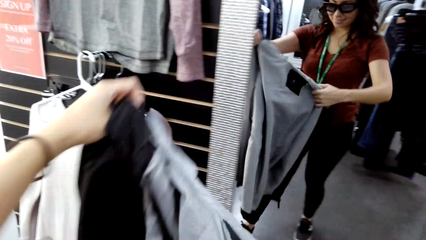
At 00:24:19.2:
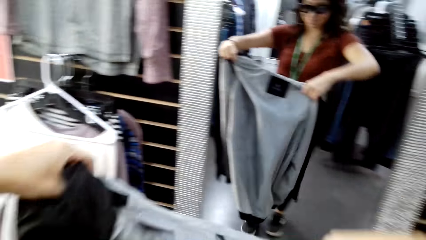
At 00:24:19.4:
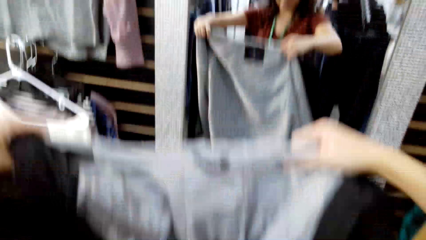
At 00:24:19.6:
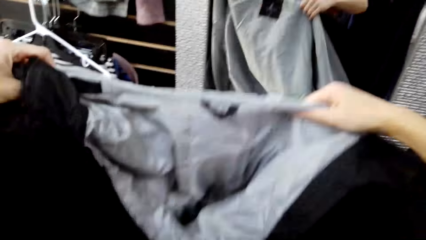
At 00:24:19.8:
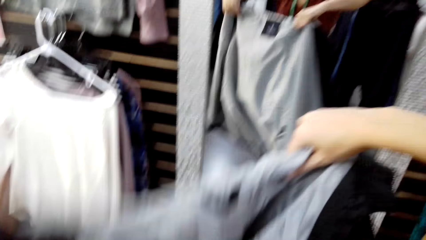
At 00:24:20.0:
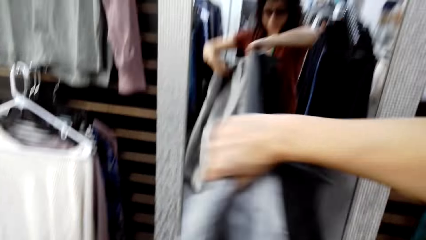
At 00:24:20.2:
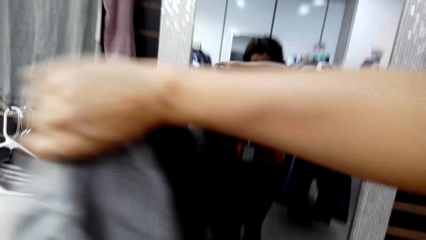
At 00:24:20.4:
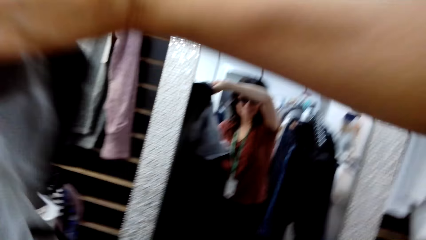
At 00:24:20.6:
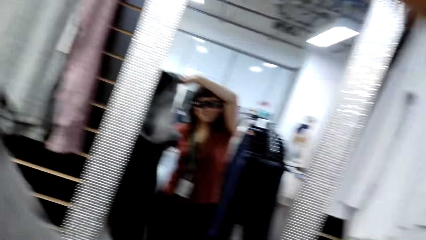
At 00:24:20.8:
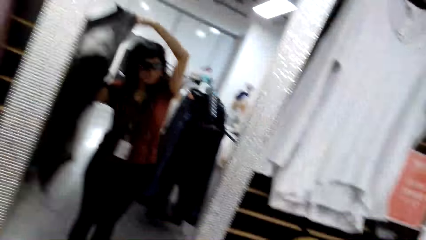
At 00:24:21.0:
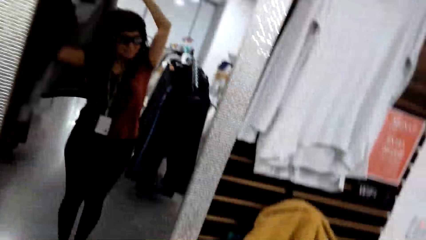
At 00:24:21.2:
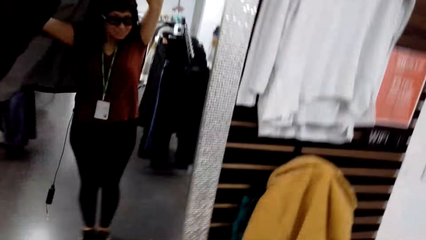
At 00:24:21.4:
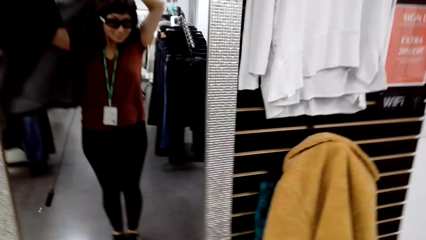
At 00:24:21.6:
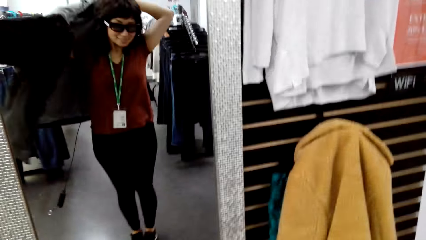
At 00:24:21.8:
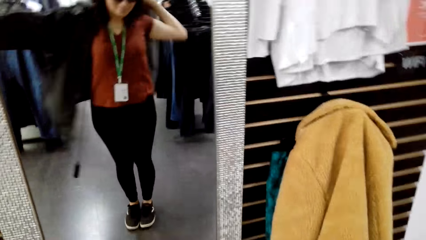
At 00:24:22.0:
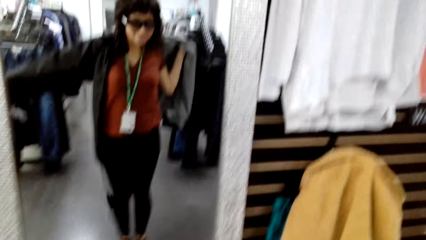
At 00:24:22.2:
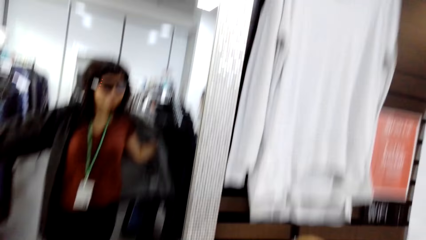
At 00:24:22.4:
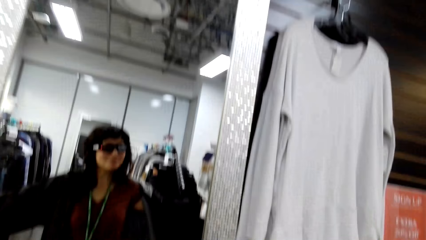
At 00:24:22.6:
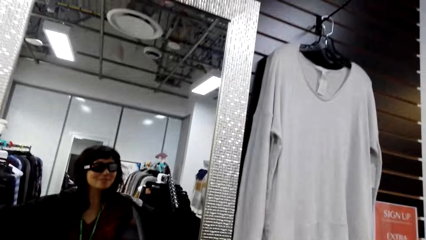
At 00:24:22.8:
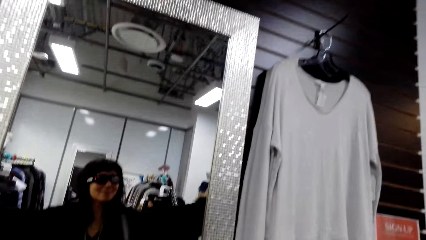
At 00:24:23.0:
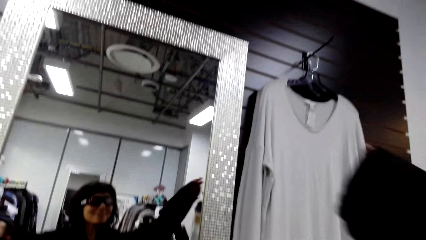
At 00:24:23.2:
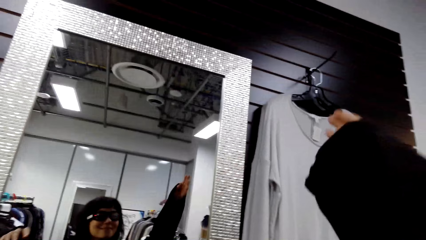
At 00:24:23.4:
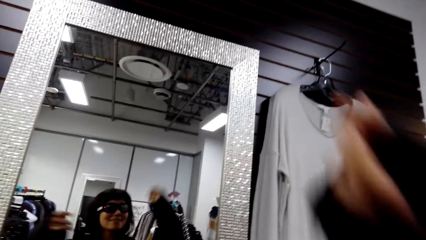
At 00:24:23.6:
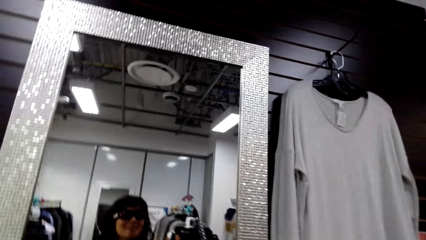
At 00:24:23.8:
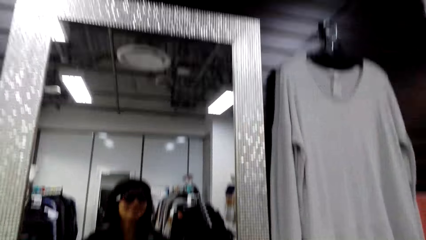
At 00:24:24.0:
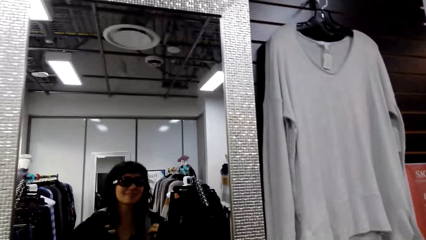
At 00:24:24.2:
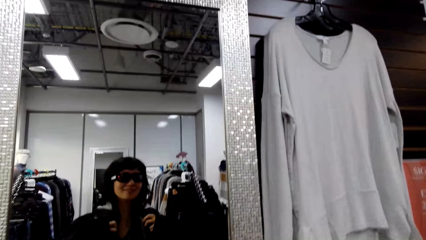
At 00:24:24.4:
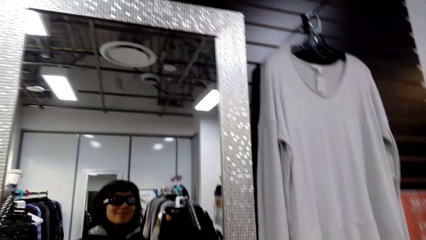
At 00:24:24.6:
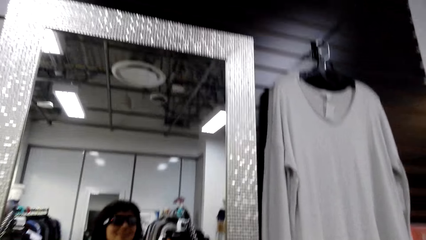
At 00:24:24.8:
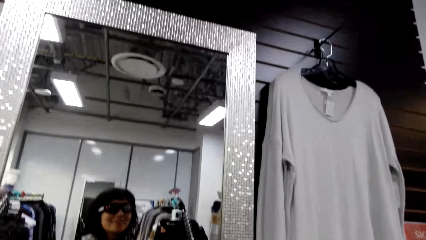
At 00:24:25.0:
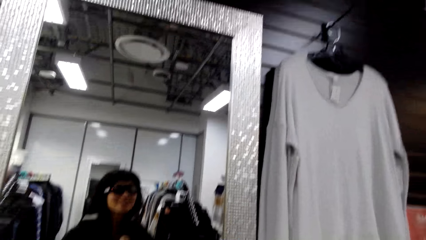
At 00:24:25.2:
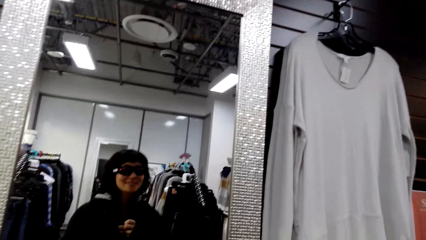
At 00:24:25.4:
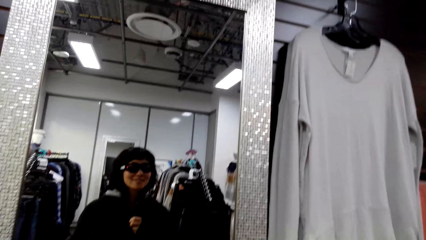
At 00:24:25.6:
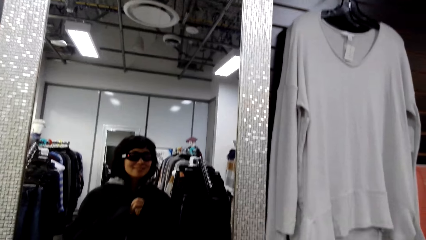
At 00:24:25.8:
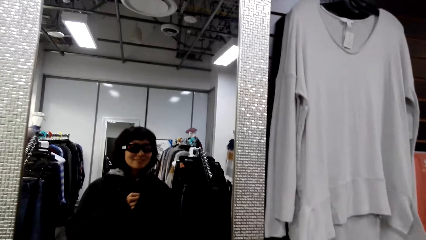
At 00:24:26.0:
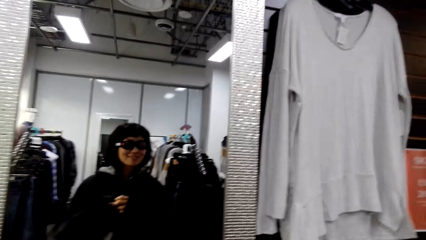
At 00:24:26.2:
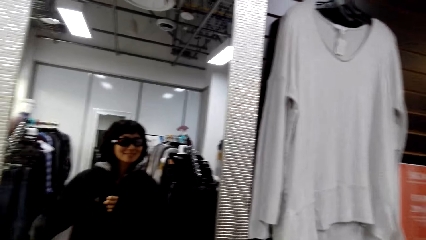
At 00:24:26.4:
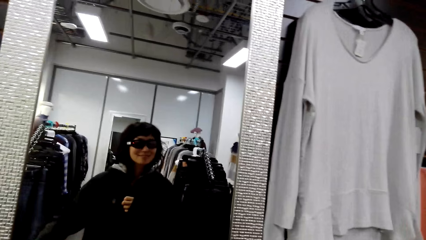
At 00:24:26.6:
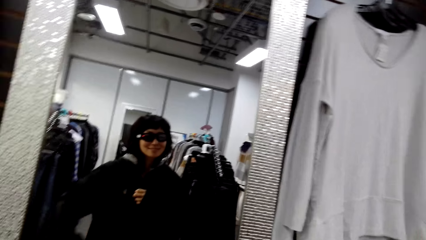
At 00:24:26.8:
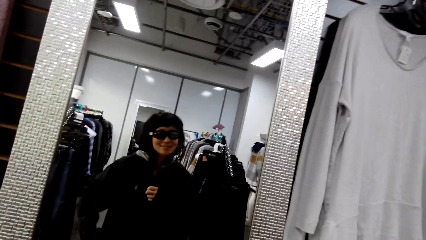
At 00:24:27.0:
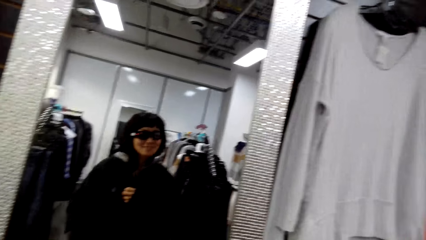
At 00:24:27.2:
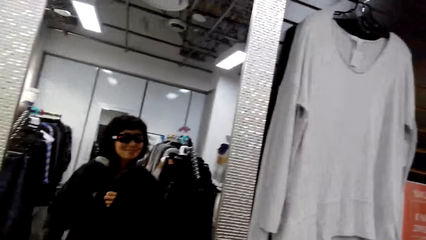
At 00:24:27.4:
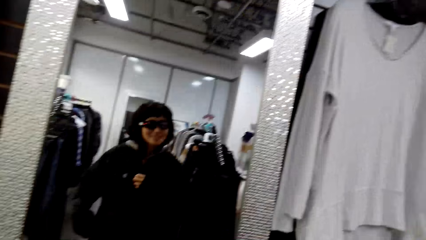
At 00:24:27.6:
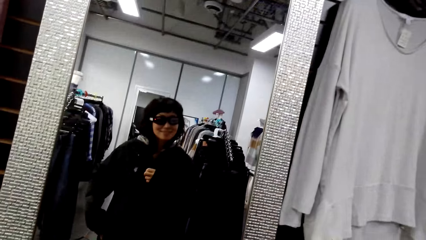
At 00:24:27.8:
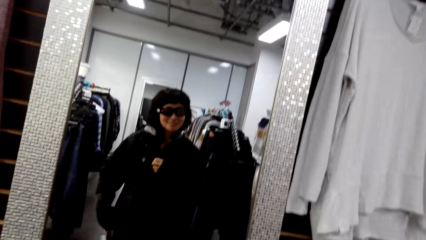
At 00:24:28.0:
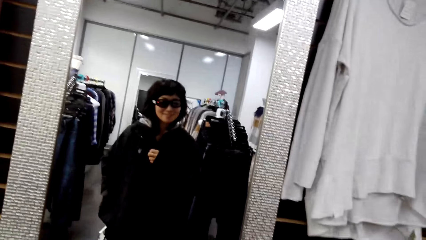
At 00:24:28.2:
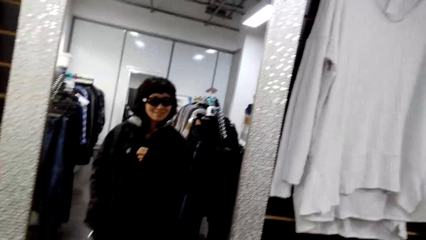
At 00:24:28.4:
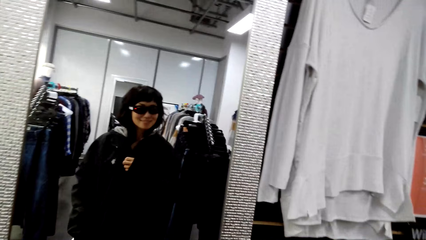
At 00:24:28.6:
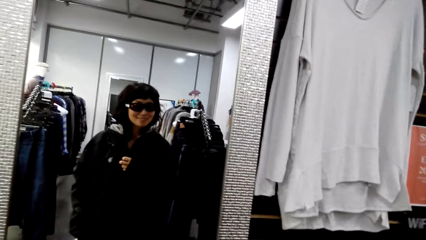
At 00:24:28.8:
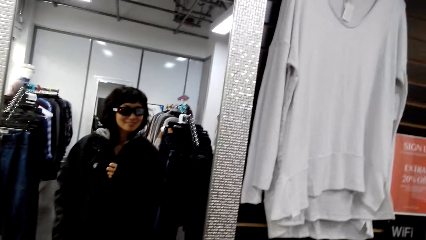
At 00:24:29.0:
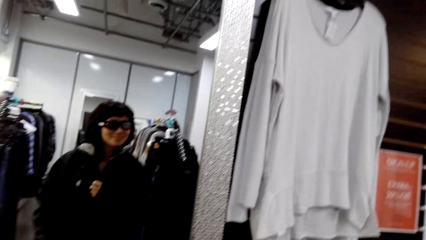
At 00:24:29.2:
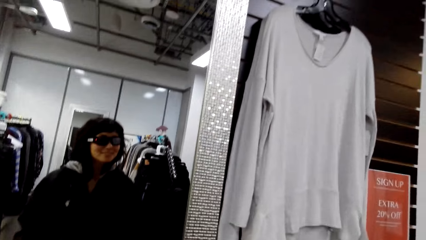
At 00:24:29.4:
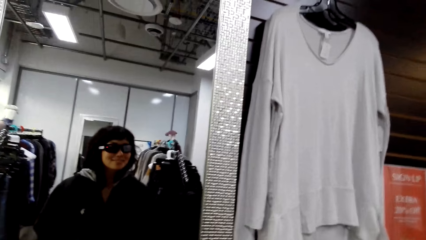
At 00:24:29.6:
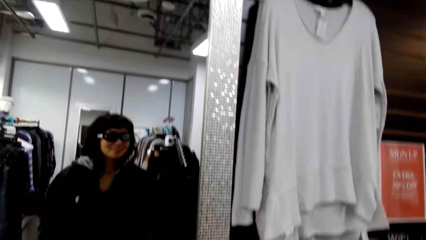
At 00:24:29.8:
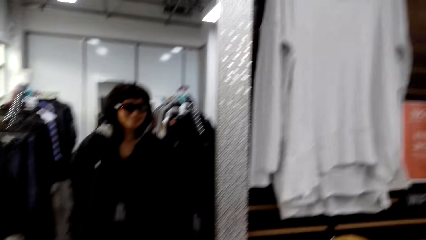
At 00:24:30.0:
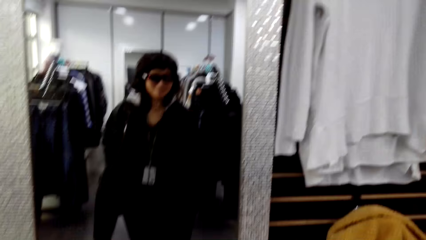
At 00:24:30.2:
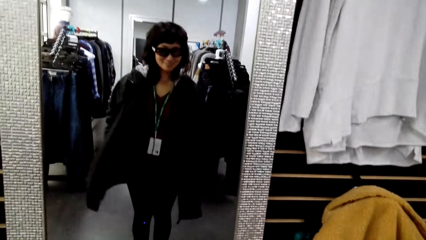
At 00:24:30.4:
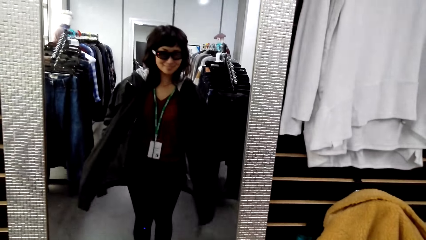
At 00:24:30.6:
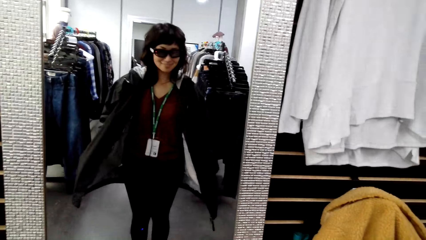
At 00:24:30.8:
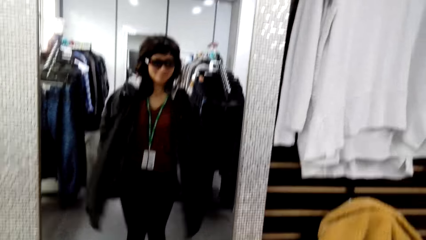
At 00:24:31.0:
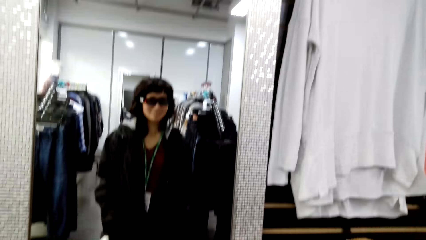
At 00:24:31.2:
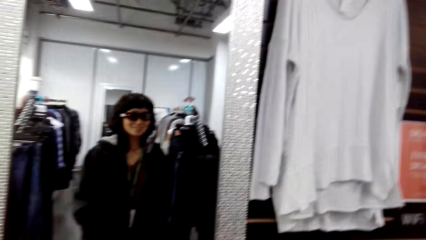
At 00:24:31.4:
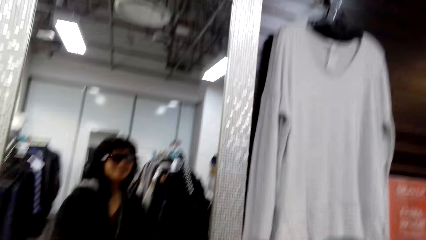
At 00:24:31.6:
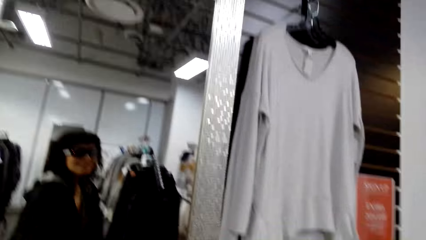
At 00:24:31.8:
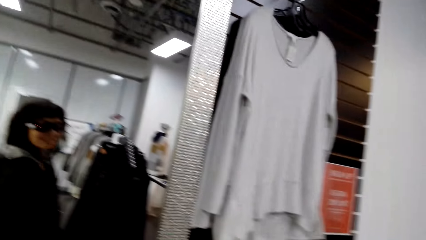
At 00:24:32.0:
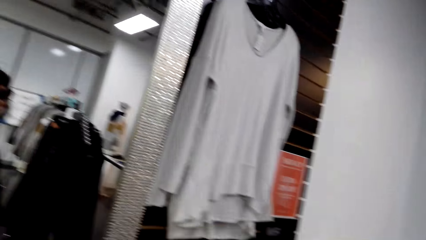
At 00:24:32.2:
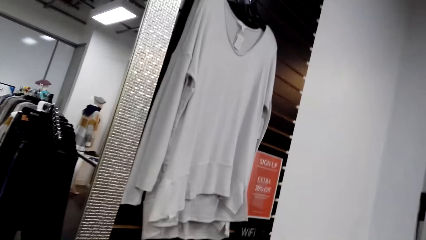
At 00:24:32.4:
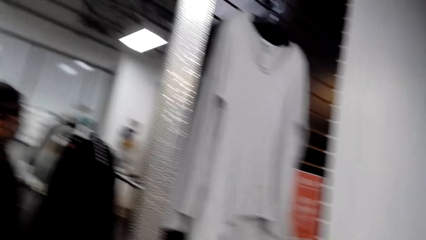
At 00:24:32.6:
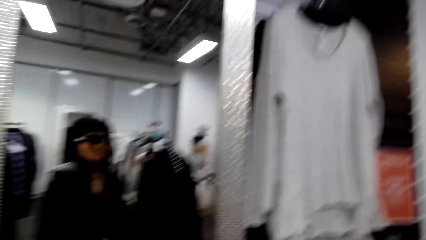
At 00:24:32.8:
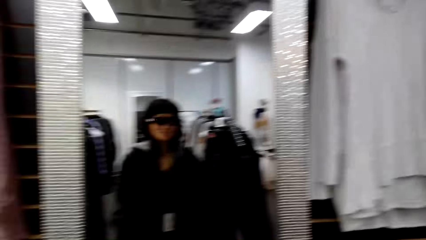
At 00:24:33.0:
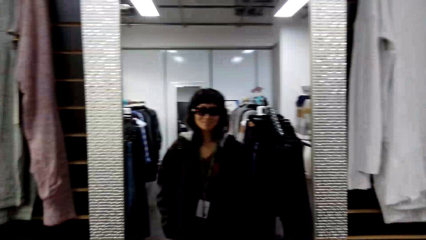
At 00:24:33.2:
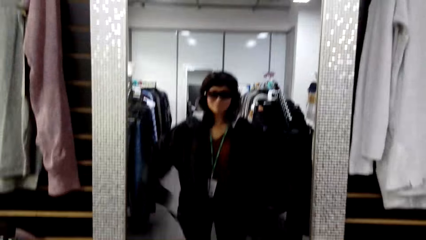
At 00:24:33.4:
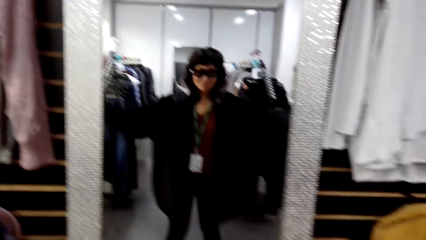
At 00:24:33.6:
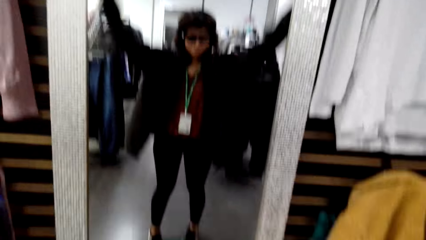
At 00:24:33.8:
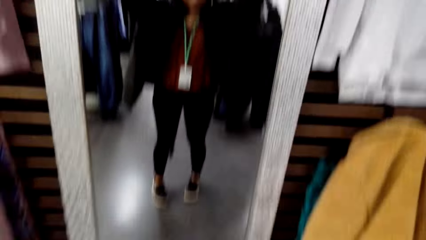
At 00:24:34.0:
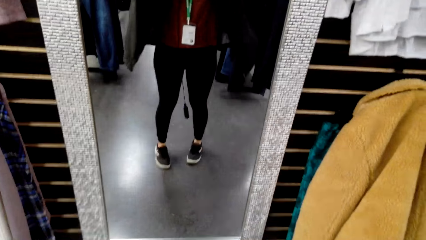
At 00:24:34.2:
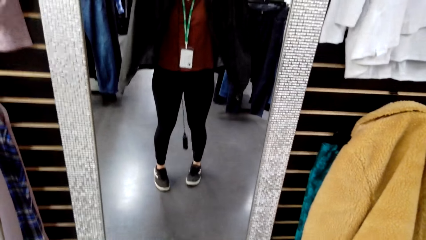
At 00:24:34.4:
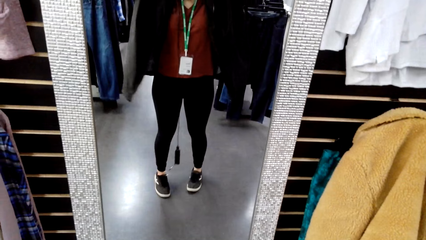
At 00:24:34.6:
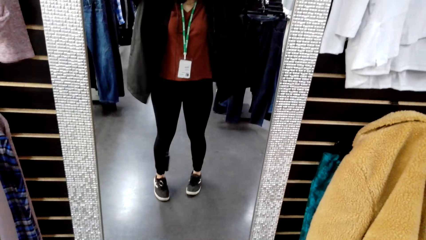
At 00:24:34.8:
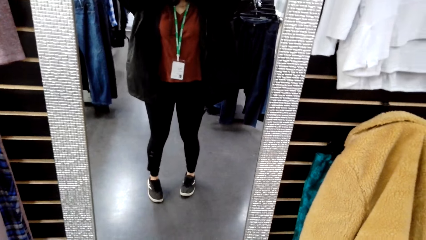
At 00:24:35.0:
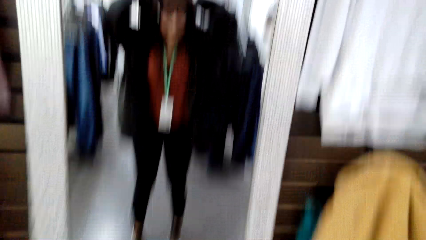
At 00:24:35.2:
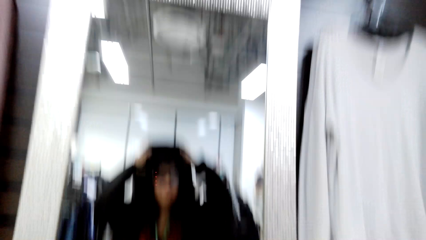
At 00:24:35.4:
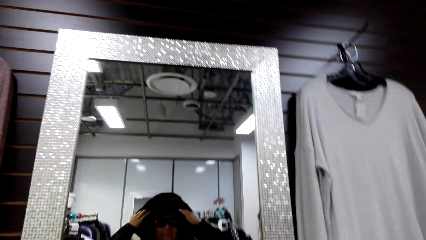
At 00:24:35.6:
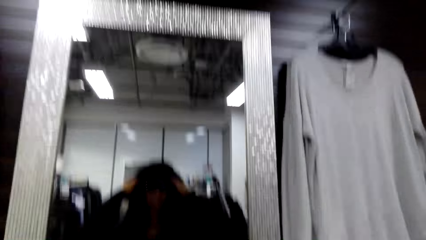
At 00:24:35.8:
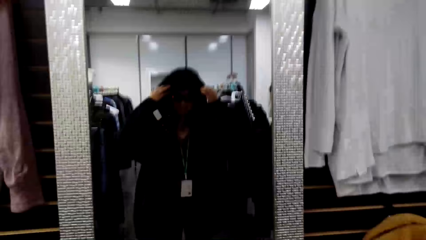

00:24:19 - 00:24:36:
The camera wearer holds a cloth or sweater. They put the sweater on. They adjust the cloth. They turn around. They adjust the cloth. They turn around.
